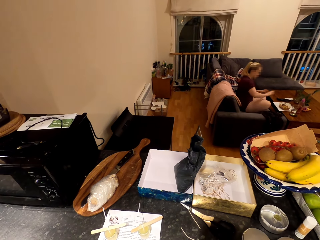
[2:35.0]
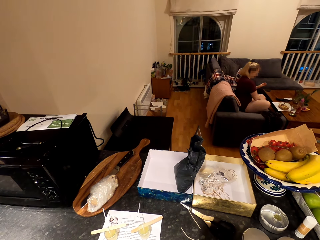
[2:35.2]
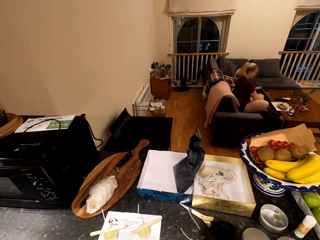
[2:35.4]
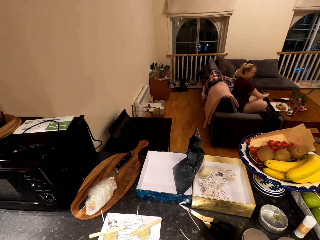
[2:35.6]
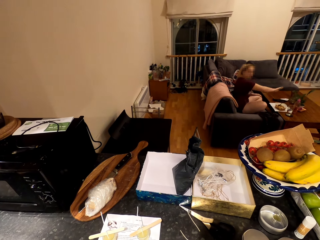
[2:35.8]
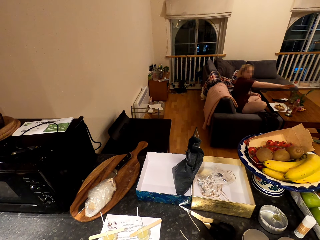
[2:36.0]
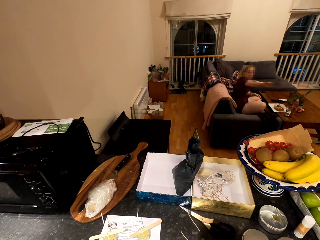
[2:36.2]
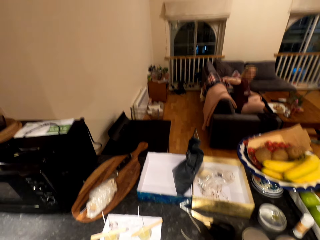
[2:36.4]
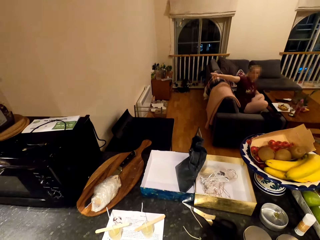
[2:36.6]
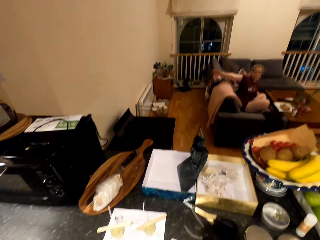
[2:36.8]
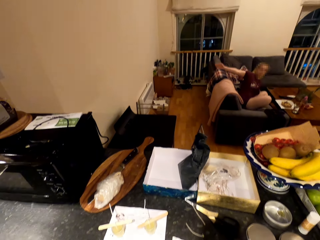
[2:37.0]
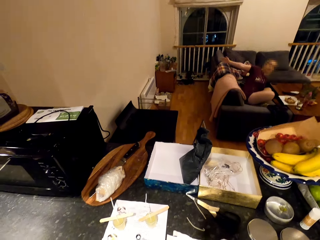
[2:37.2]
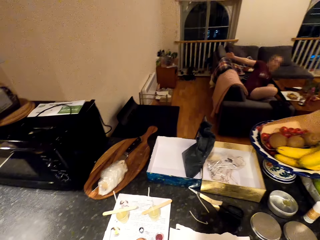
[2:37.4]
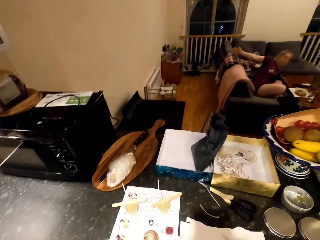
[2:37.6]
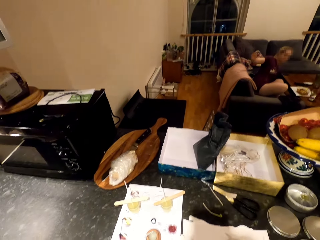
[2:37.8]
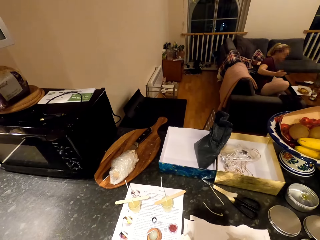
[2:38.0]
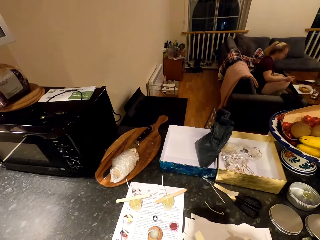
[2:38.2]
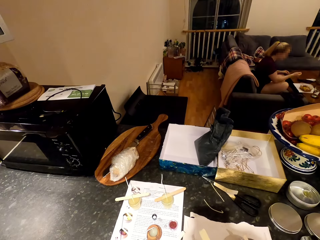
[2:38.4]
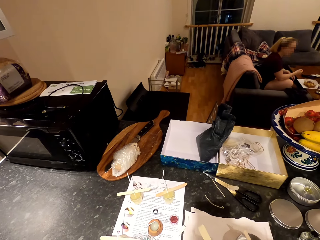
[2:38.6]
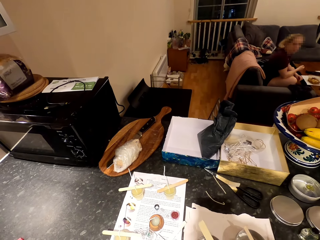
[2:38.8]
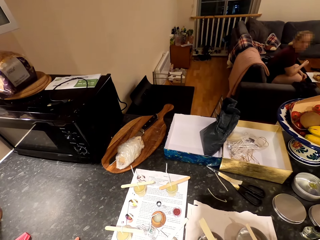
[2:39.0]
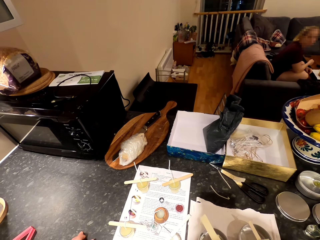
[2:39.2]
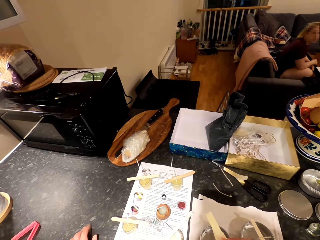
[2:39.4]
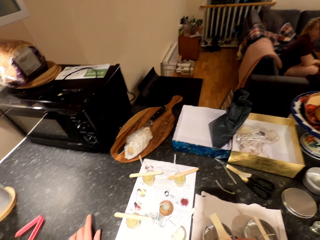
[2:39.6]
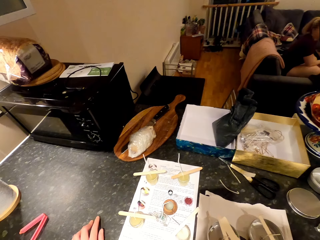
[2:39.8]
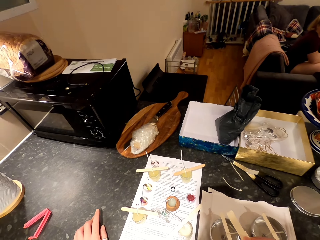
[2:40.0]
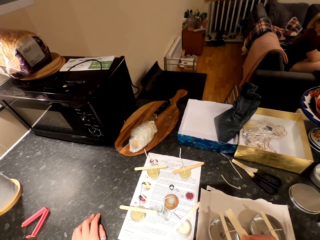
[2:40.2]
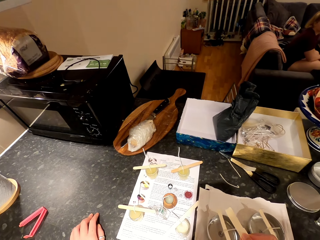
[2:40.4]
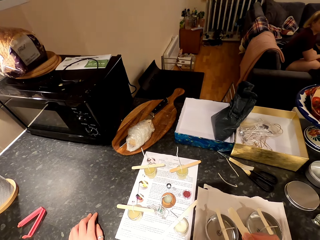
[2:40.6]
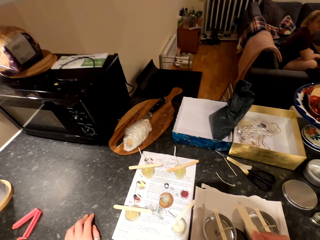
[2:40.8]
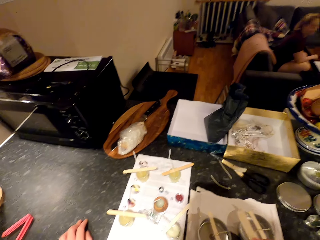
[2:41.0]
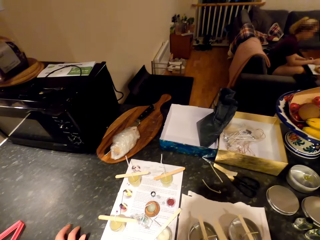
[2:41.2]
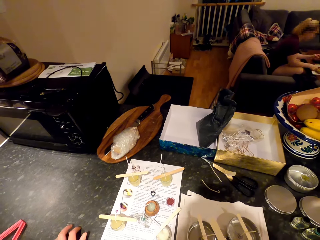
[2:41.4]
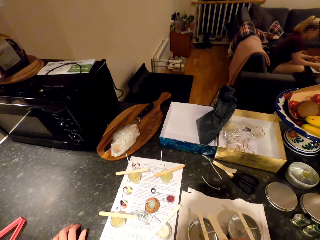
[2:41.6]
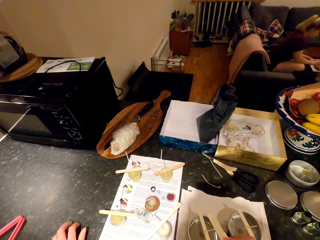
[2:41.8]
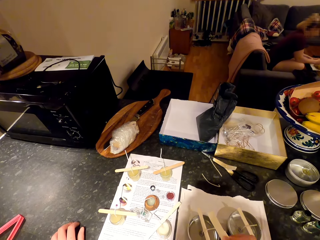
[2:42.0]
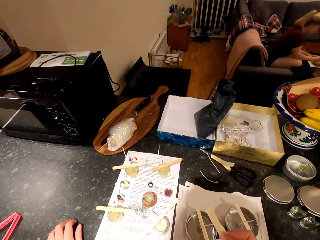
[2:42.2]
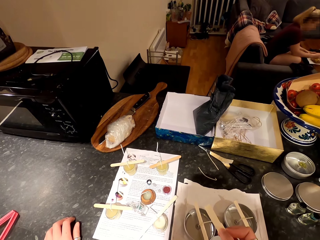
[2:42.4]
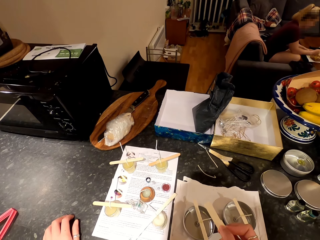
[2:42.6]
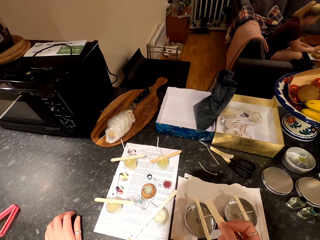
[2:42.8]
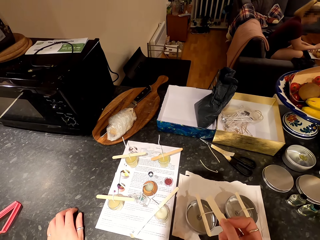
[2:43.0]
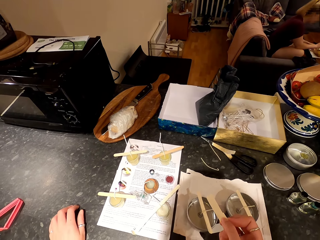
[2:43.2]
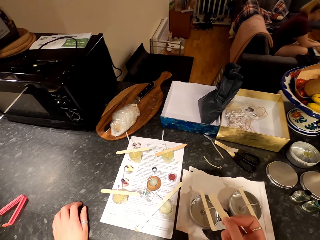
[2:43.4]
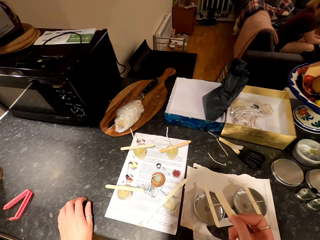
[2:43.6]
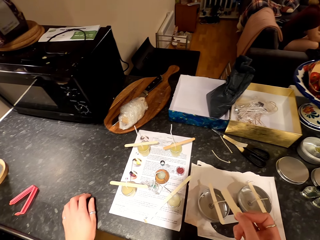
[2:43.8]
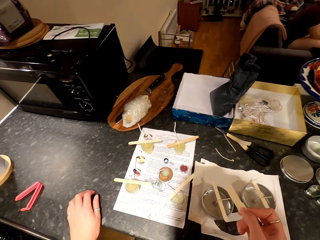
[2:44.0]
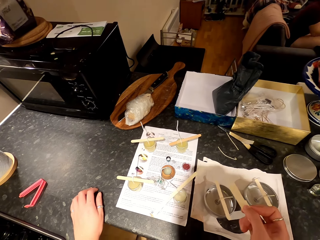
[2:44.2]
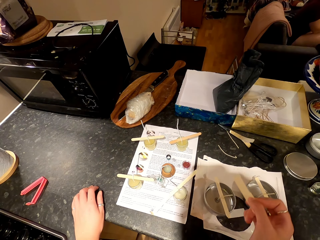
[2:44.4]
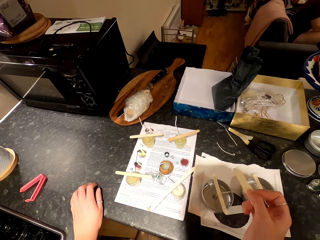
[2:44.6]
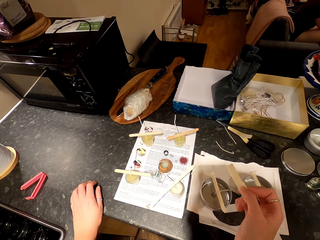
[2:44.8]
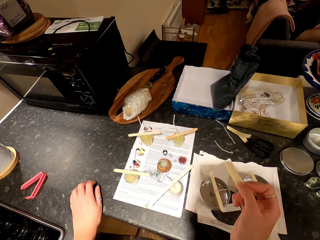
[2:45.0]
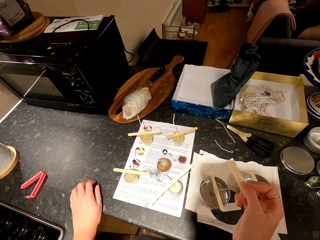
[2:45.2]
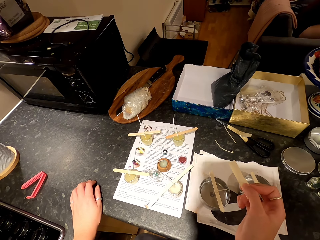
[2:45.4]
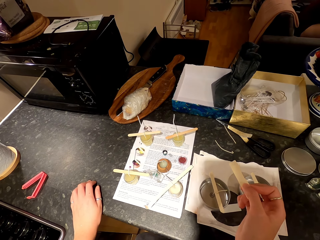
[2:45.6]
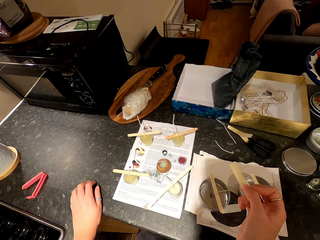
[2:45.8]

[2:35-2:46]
A woman scoops something in the dish with a spoon.

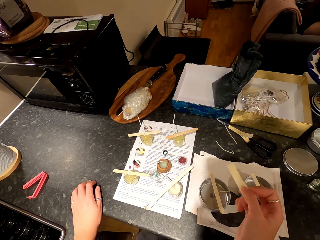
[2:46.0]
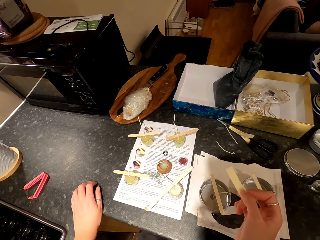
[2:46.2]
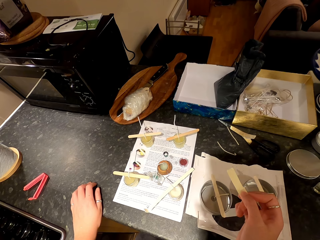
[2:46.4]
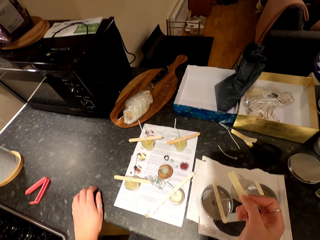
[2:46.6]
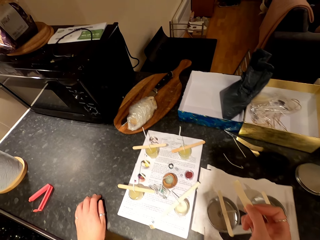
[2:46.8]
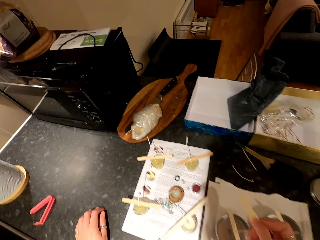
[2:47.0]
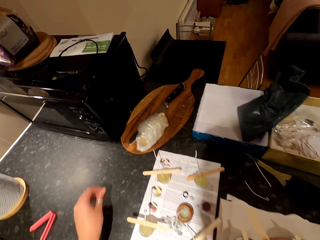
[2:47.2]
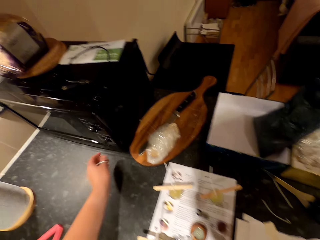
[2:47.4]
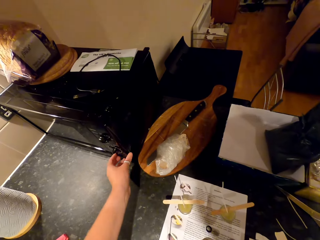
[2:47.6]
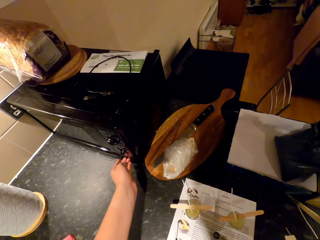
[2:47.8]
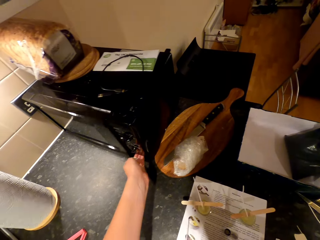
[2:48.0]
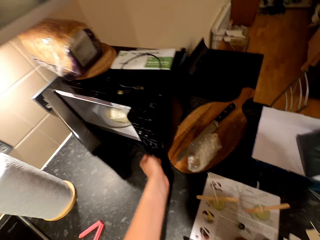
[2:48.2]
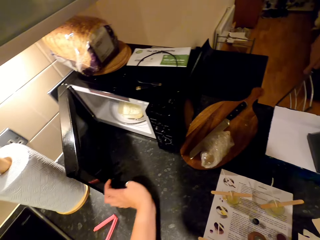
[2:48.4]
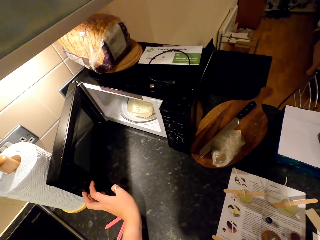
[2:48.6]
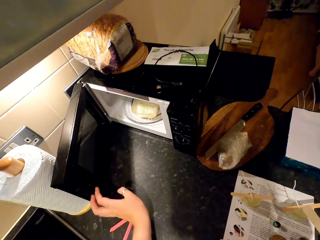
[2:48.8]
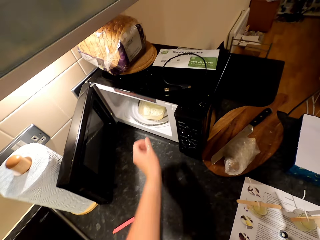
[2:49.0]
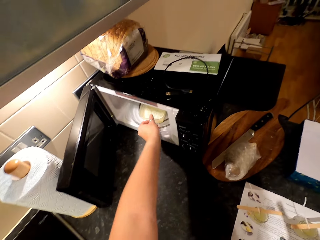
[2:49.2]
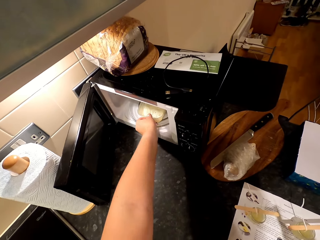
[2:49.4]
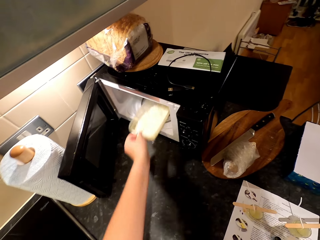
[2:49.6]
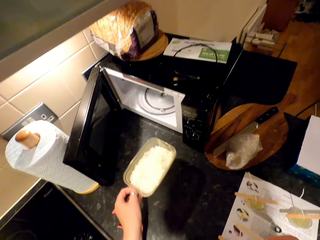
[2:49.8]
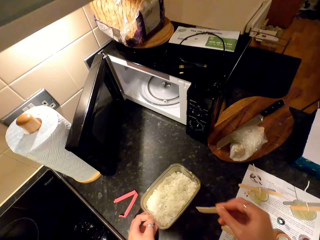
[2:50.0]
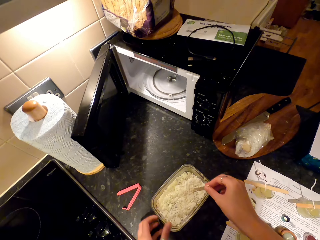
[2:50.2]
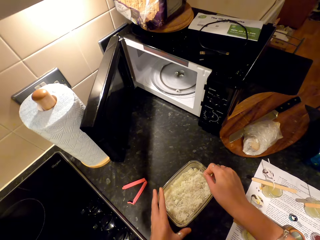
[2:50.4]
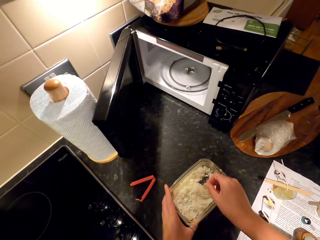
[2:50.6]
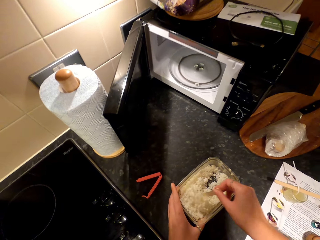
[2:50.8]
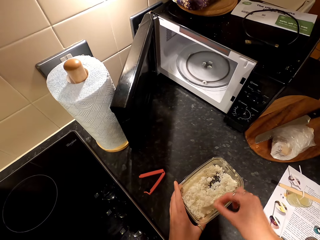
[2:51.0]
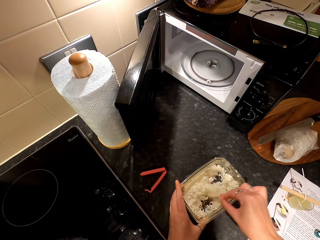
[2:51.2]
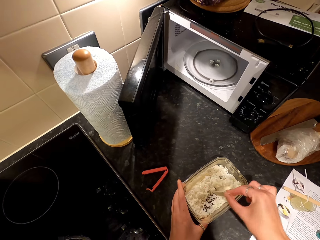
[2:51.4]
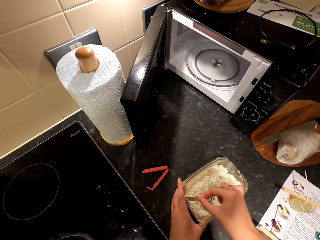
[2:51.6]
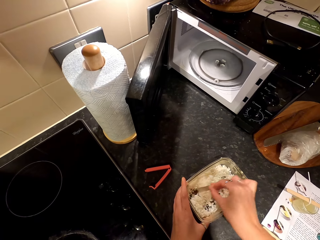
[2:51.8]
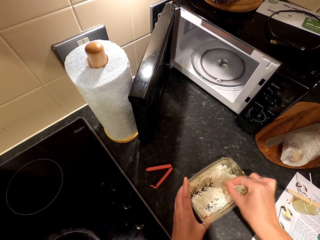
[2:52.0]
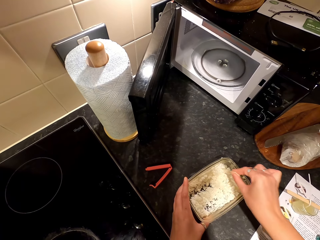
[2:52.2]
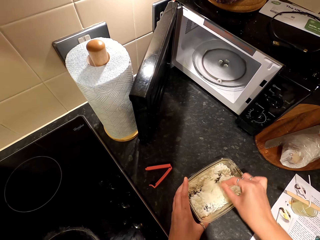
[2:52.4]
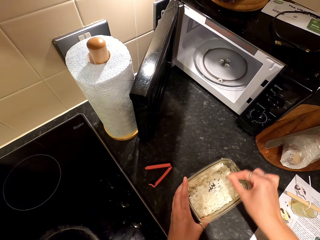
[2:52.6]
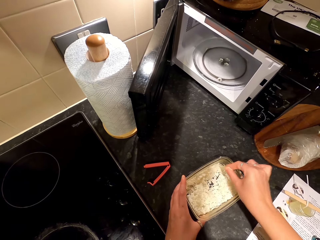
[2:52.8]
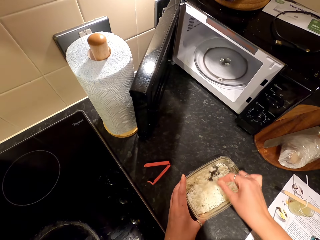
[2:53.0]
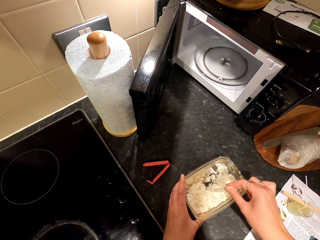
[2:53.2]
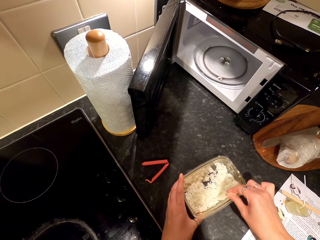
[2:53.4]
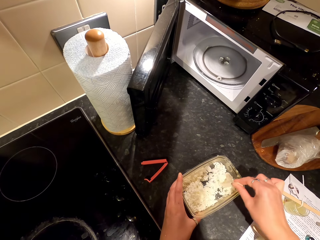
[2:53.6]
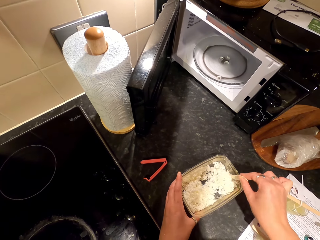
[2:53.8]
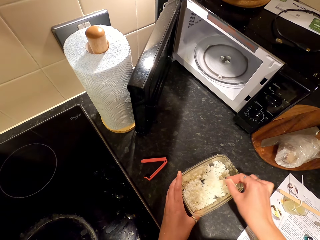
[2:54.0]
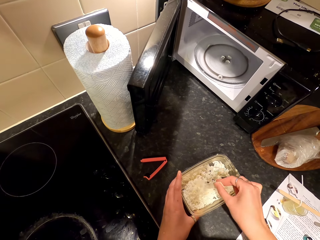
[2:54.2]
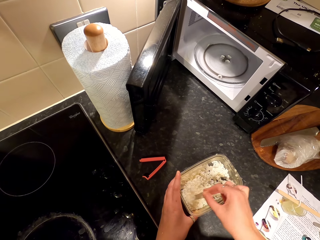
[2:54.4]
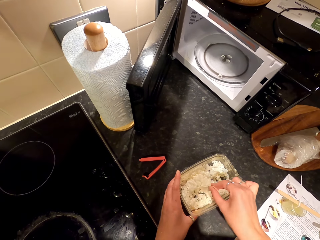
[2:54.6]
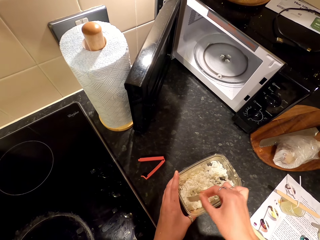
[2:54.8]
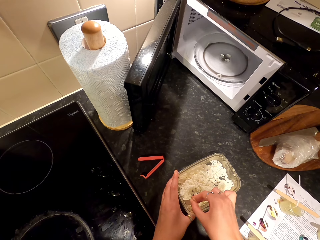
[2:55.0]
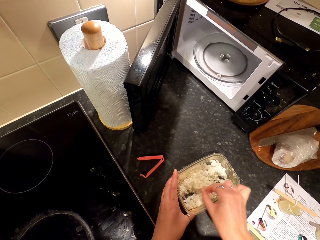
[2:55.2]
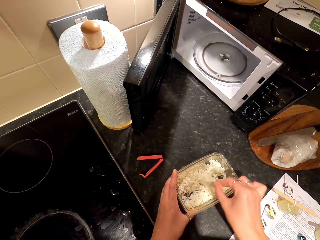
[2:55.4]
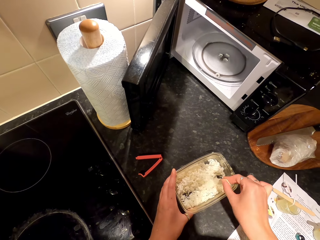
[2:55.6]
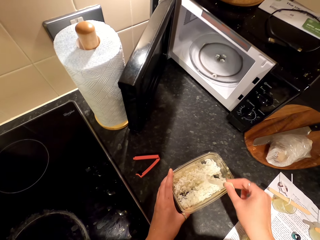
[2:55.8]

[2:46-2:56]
The camera wearer opens the microwave. They remove the dish from the microwave. They put the dish on the countertop. They stir wax particles in the dish with something.
